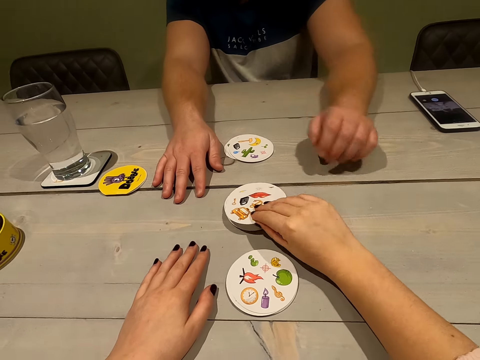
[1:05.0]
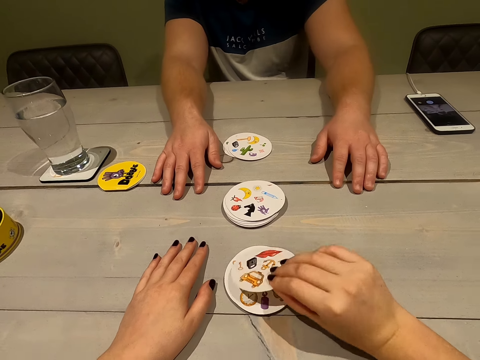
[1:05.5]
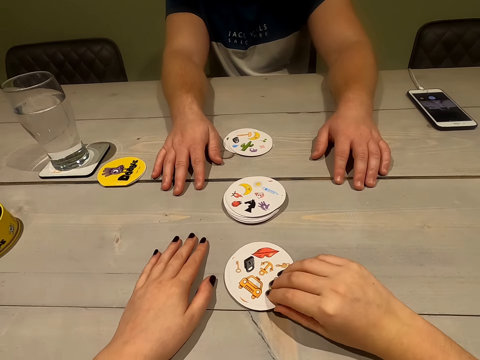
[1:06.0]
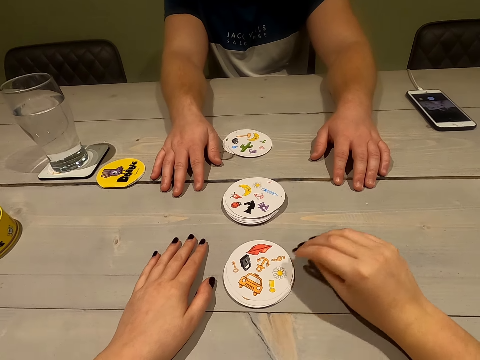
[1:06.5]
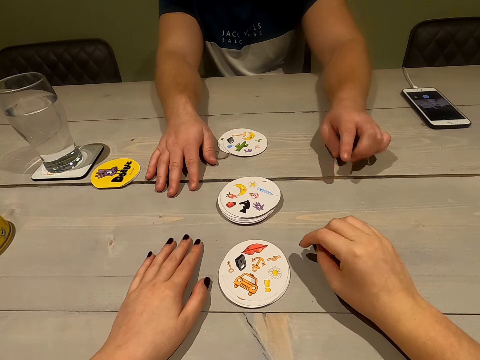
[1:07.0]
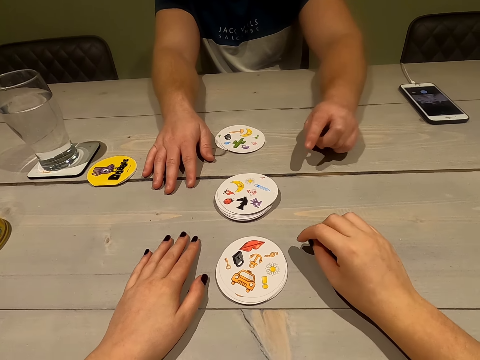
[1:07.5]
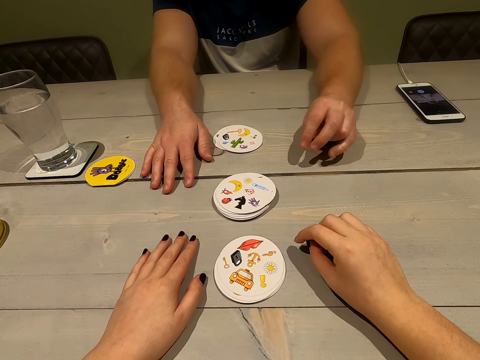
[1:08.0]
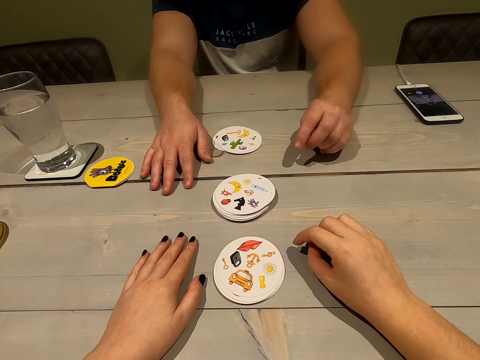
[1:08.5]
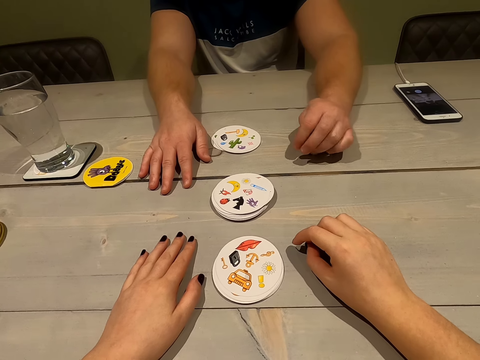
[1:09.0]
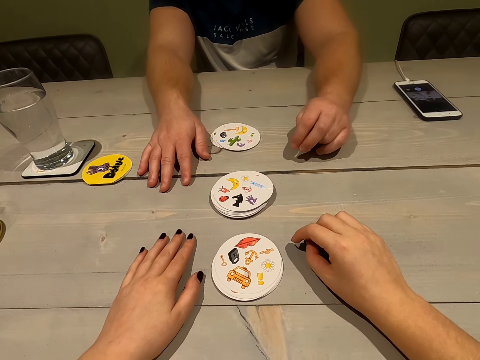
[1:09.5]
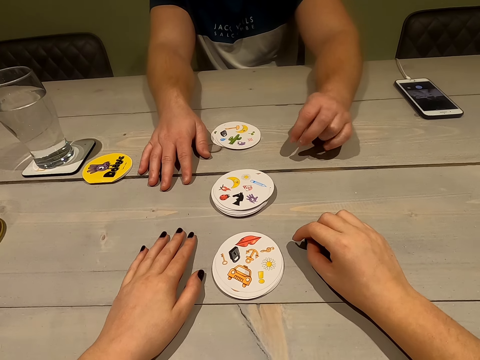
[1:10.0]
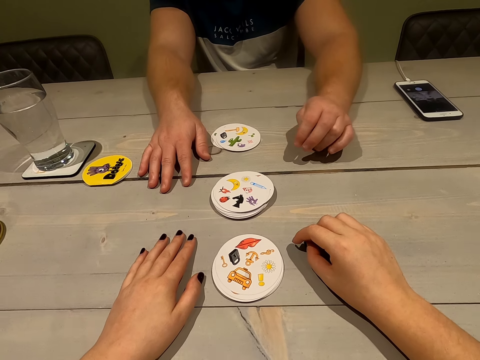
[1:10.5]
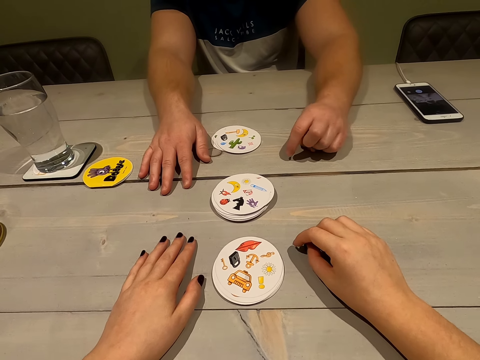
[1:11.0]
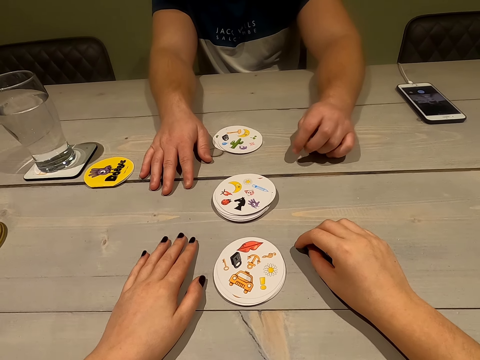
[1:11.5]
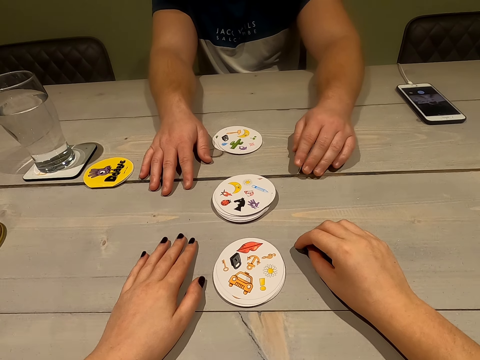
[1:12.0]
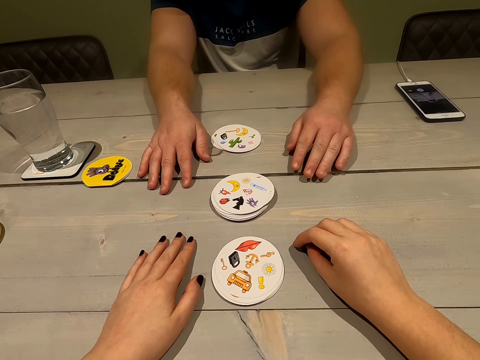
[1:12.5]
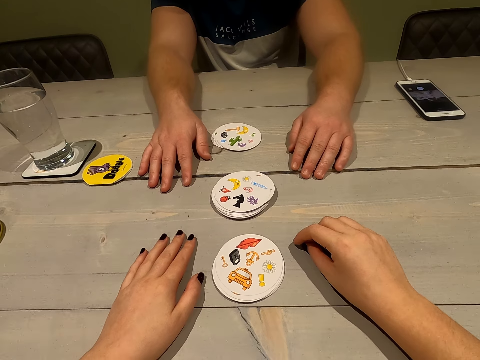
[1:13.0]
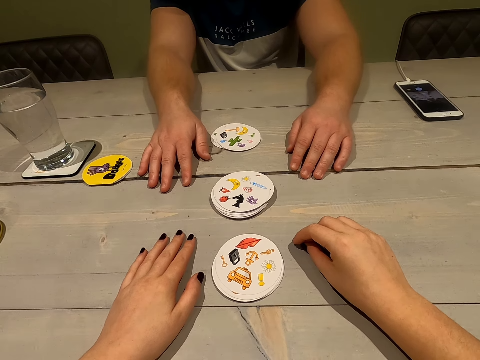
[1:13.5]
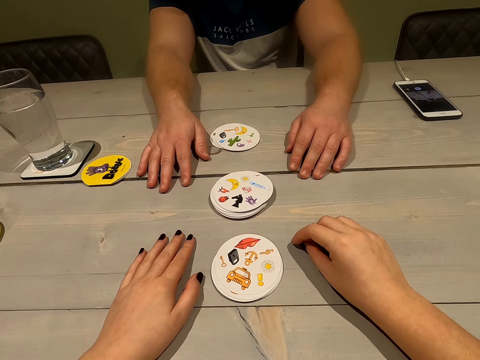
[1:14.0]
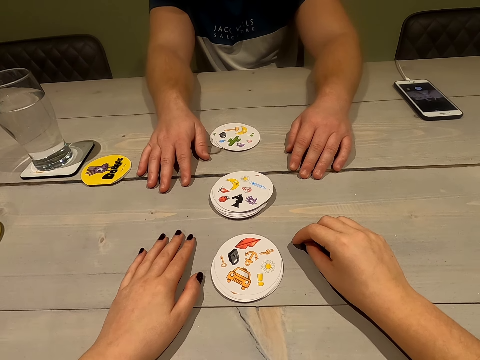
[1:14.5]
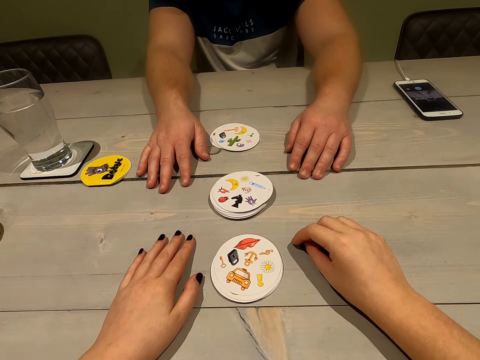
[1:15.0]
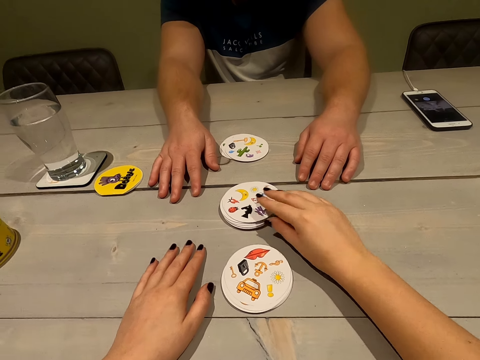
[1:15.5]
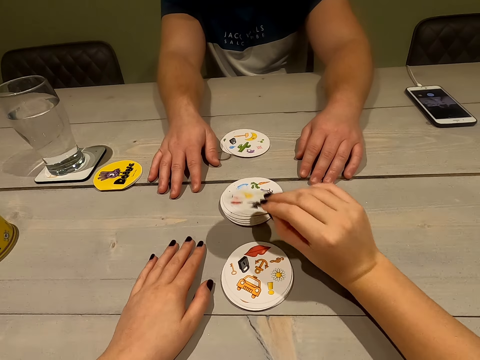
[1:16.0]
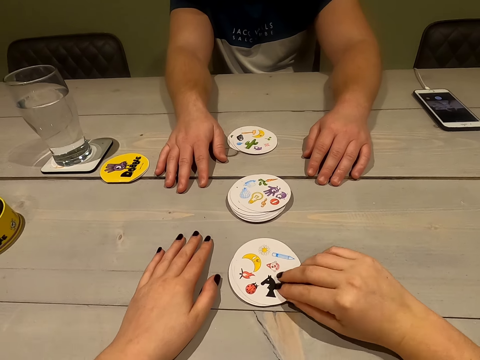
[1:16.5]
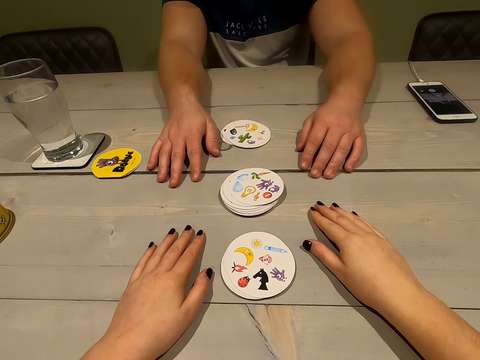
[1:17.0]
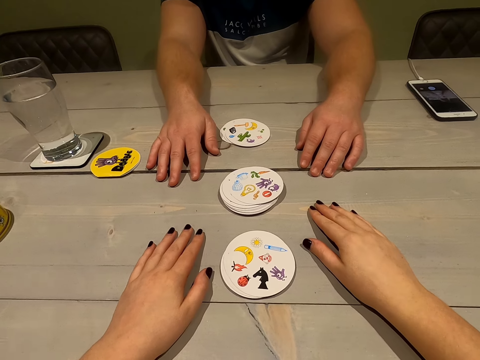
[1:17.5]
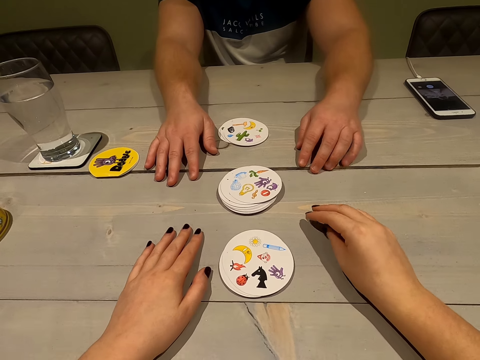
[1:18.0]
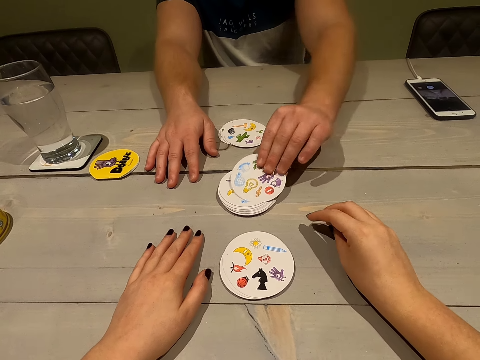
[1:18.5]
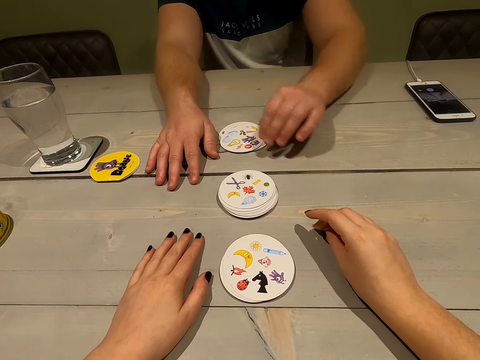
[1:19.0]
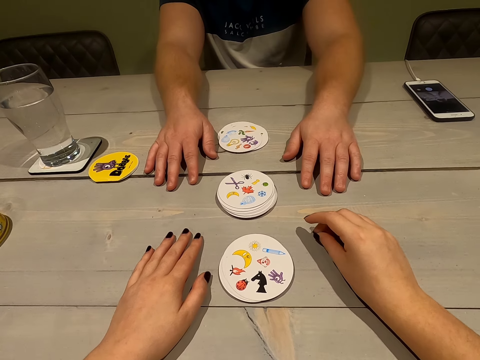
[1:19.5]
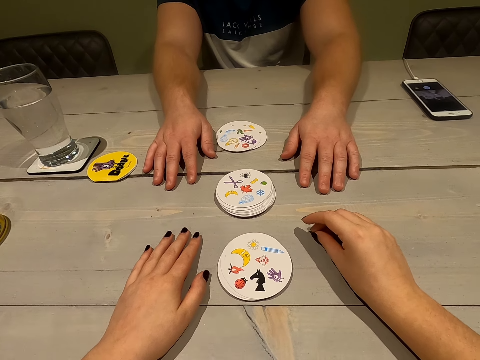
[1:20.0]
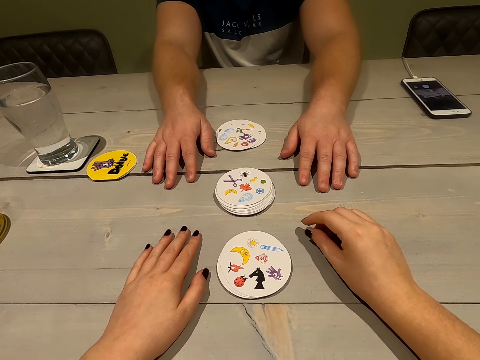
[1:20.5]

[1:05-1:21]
The camera wearer collects a card. They play a card game with a person. They drop the card. They lift a card and drop the card. The person takes a card.

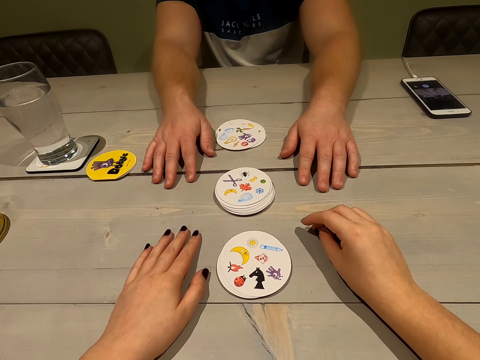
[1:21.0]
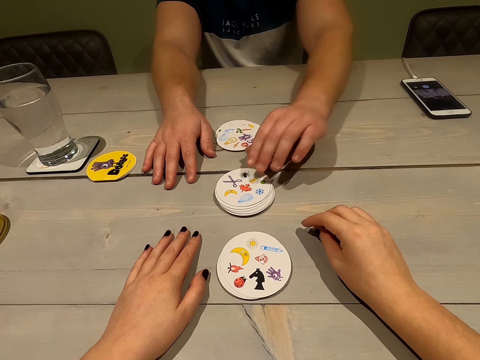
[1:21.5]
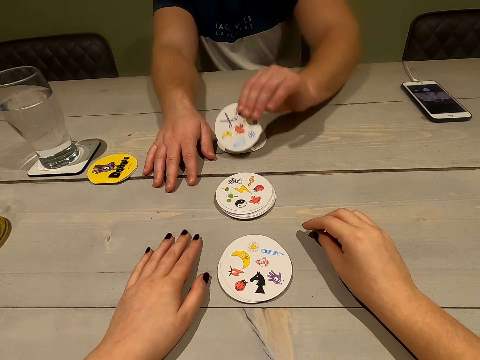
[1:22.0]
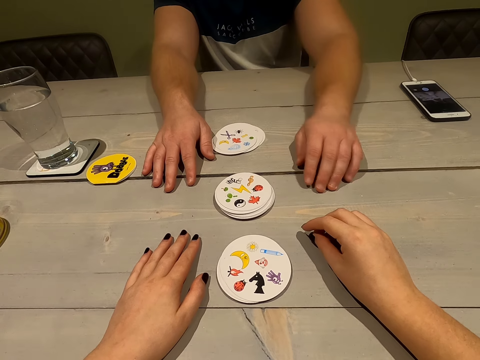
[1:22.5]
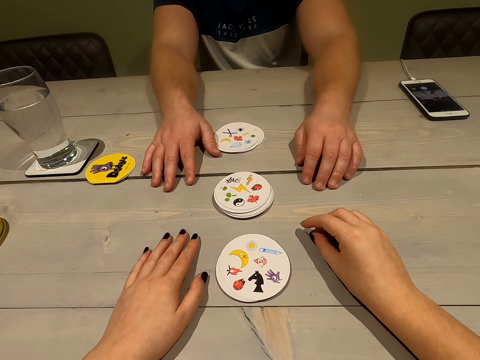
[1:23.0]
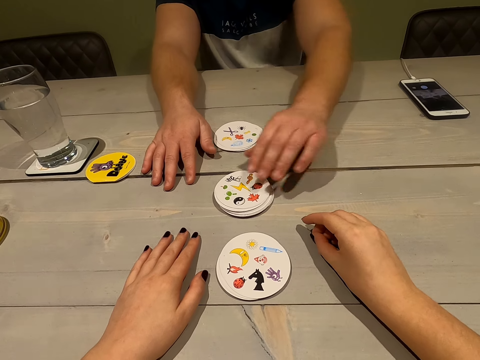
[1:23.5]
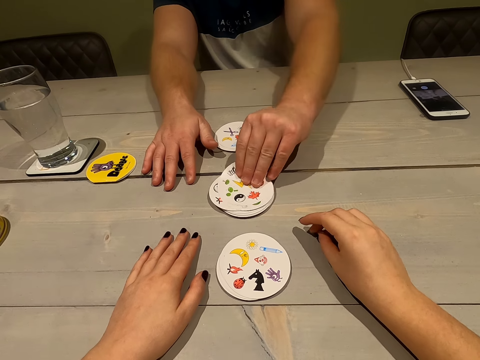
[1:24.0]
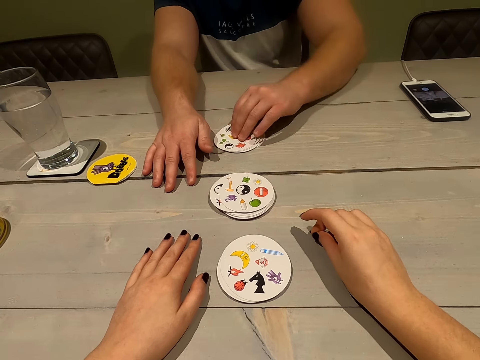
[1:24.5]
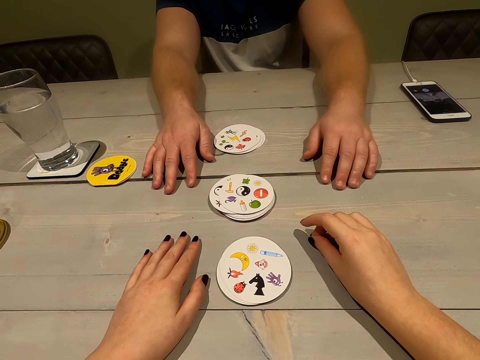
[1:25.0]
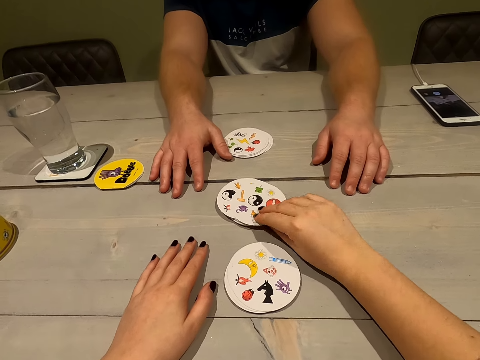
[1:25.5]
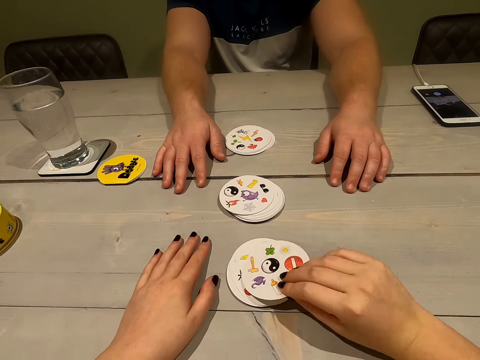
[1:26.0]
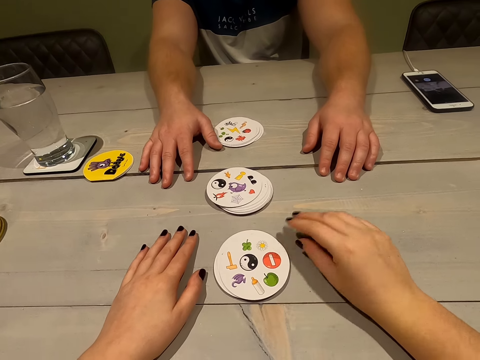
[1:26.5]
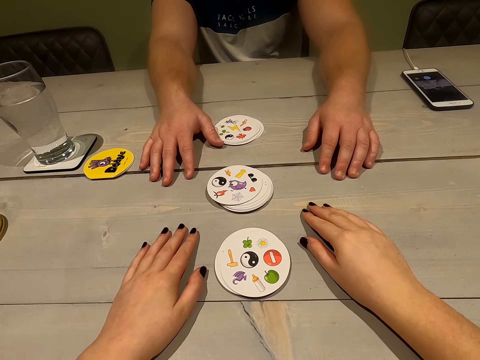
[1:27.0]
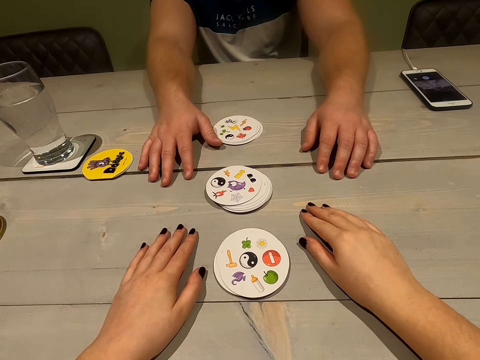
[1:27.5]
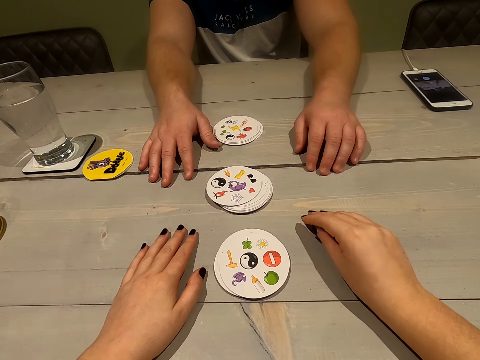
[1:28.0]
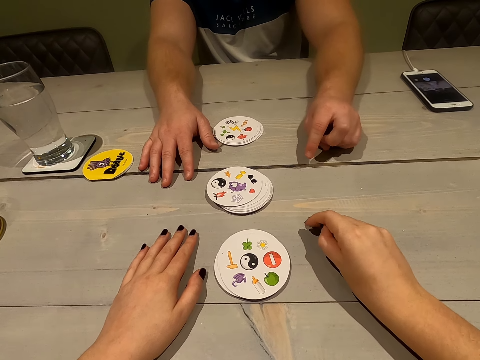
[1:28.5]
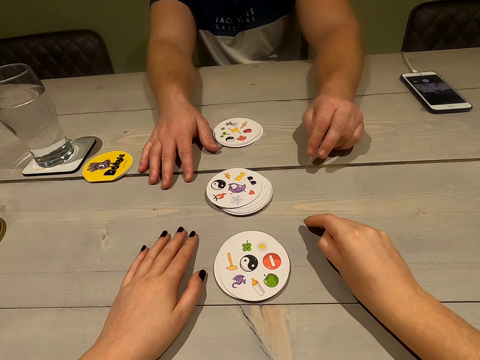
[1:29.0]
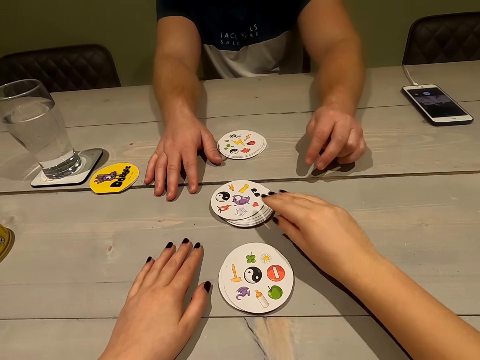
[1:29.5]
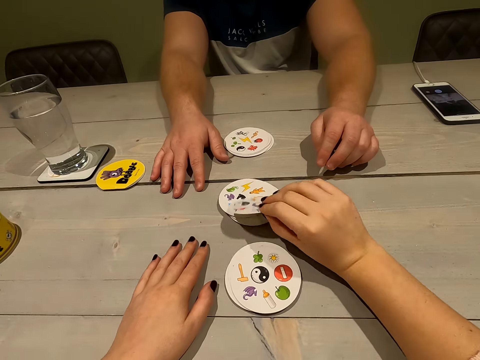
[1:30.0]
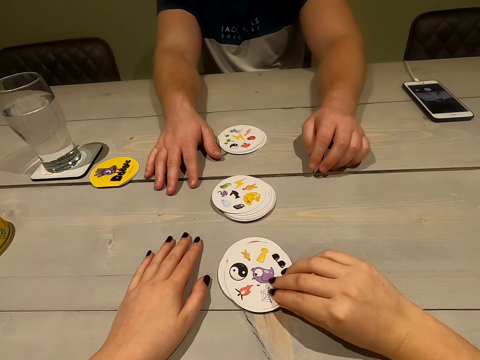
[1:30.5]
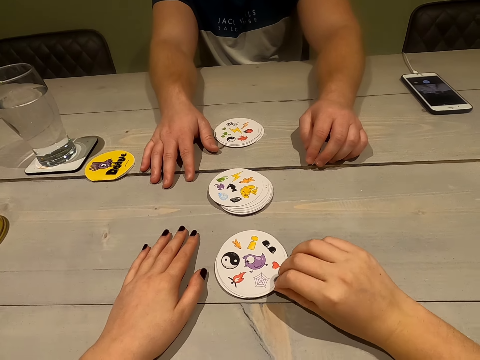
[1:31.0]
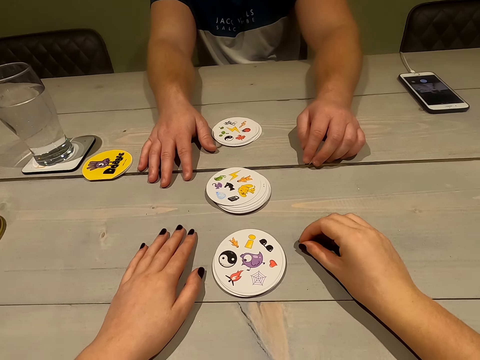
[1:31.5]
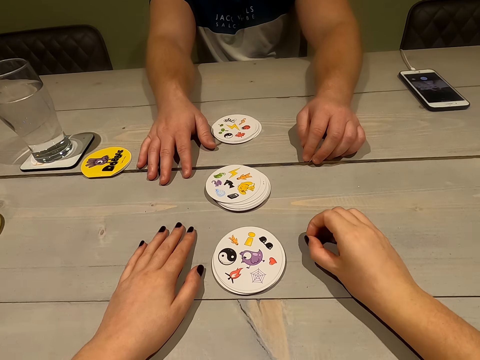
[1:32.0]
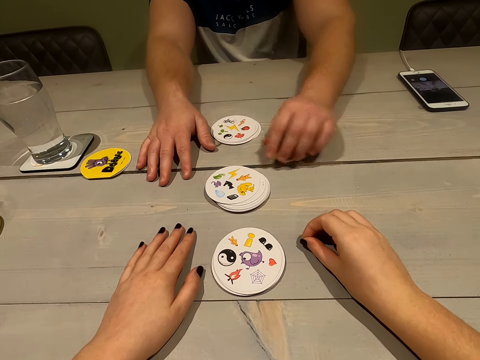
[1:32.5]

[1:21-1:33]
A person lifts a card and drops the card. The person takes a card. The camera wearer picks a card and drops the card. They lift a card and drop the card.
